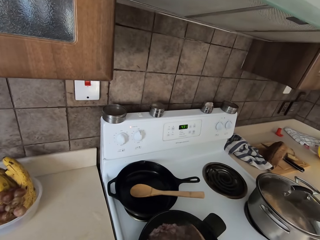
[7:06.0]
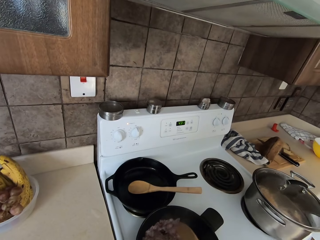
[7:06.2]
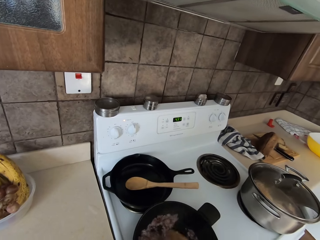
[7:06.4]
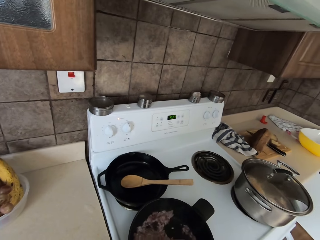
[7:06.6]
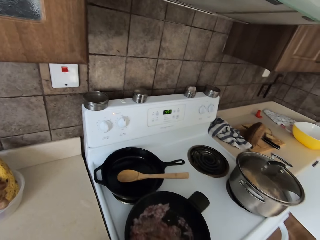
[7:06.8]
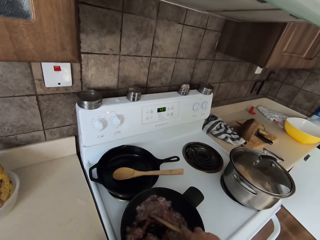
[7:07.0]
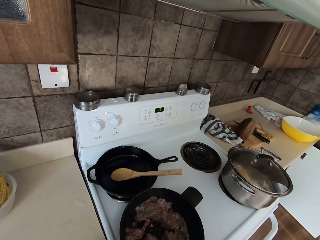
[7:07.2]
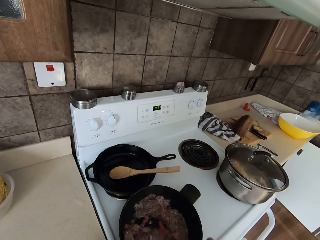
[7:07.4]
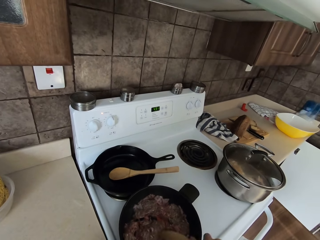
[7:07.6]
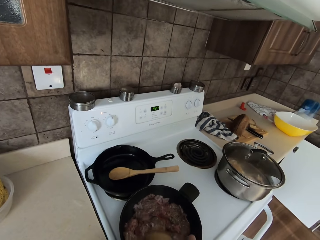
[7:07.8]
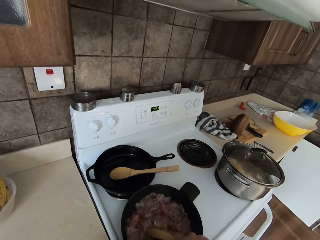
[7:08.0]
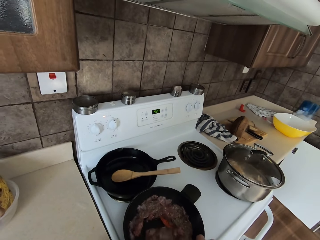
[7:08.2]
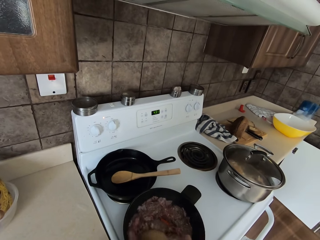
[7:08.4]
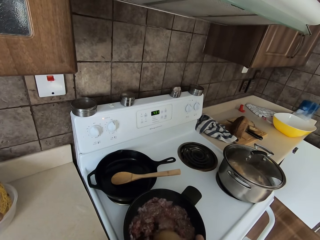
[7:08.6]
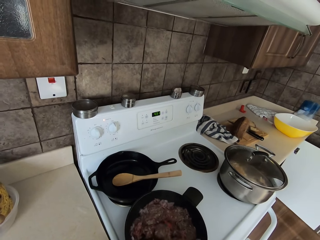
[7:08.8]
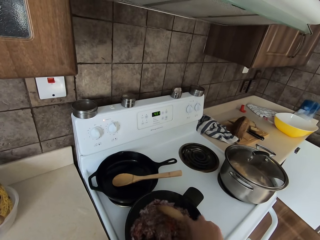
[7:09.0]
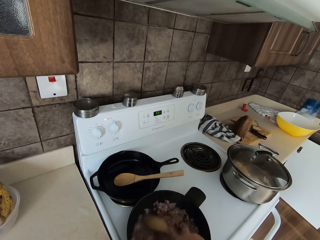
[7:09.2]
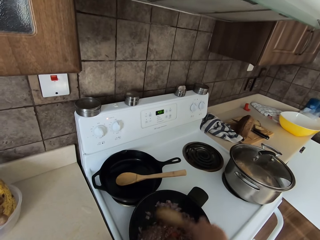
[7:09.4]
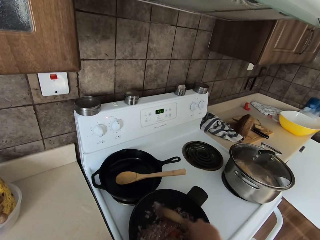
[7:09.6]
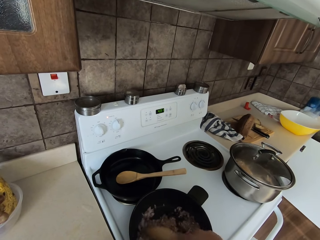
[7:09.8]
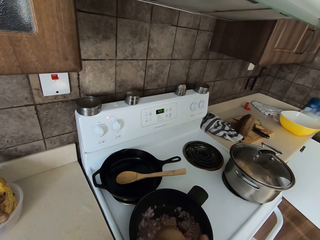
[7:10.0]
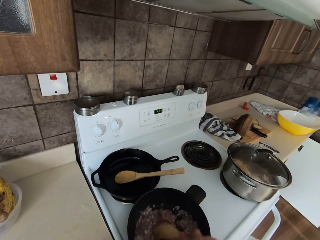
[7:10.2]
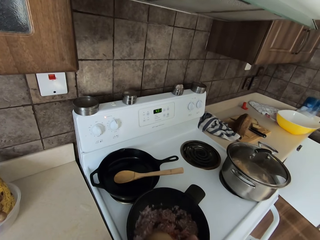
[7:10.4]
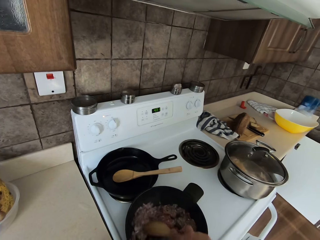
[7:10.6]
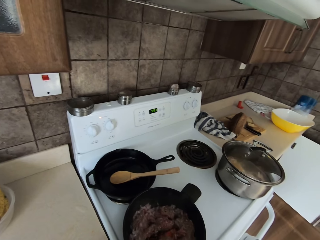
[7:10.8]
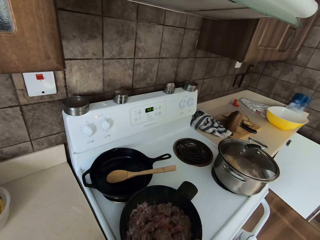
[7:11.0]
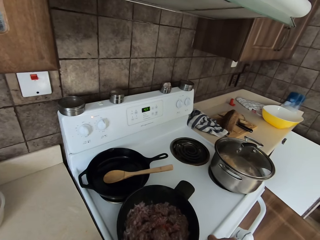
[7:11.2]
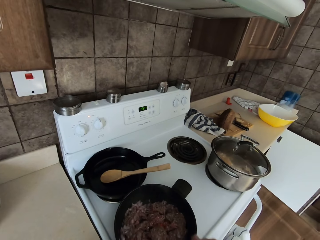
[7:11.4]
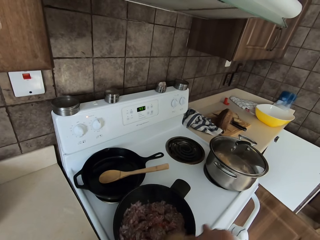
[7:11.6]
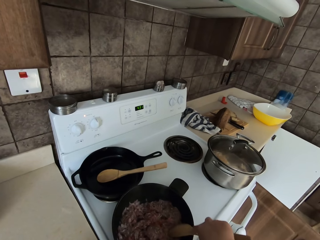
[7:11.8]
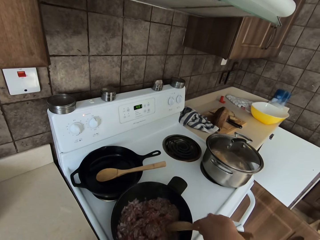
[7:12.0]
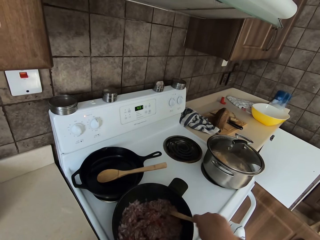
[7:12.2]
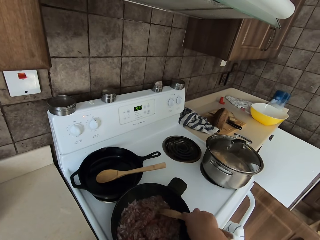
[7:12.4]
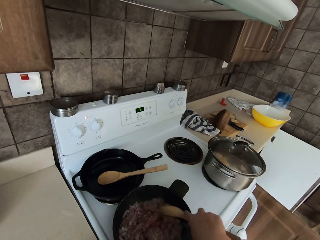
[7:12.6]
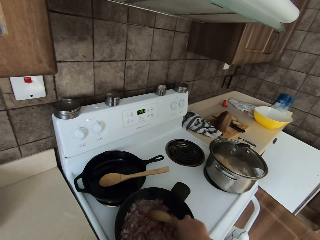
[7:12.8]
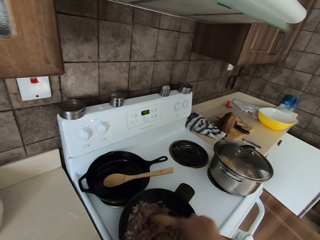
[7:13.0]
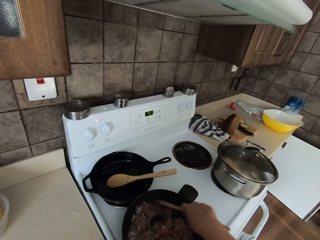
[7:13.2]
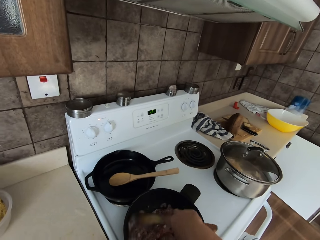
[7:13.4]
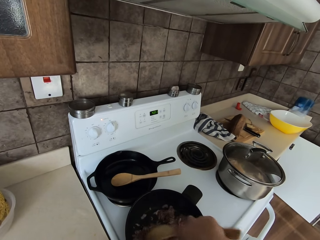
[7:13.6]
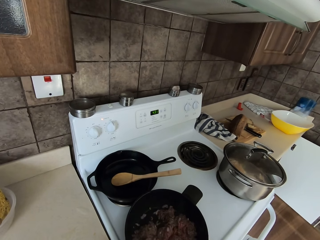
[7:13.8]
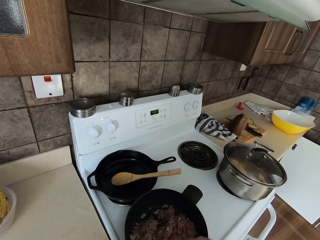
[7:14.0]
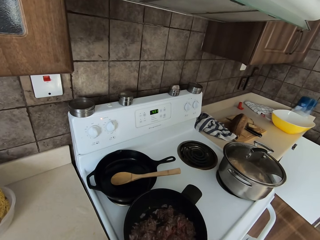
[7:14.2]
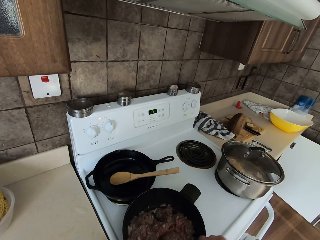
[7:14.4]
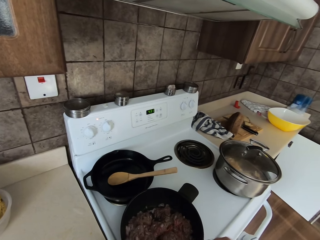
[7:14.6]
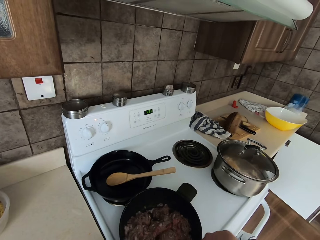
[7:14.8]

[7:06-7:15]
The camera wearer mixes the onion with minced meat from the cooking pan.

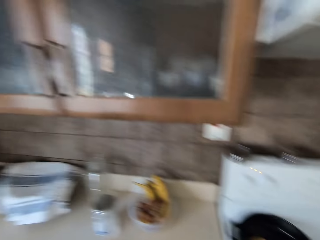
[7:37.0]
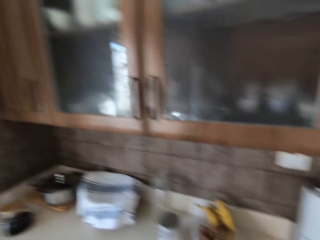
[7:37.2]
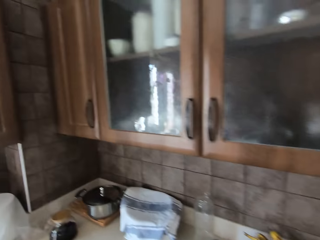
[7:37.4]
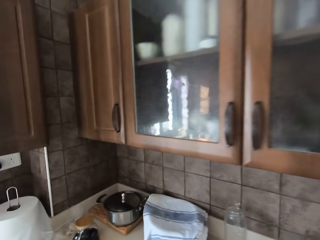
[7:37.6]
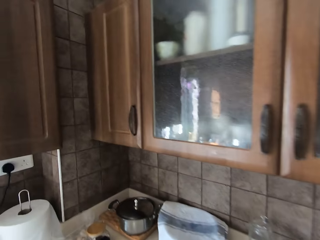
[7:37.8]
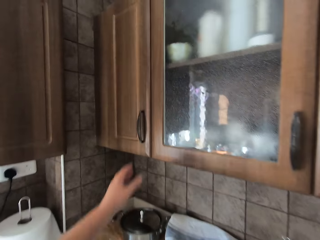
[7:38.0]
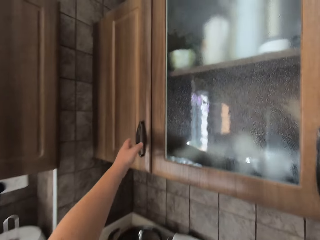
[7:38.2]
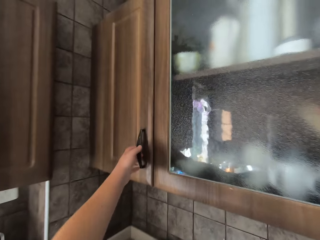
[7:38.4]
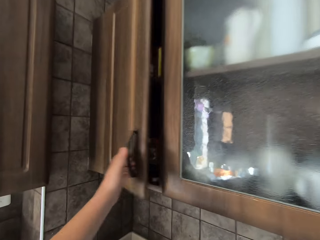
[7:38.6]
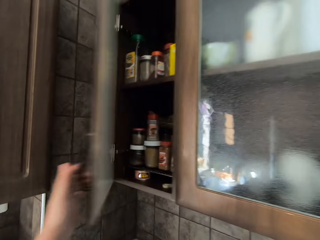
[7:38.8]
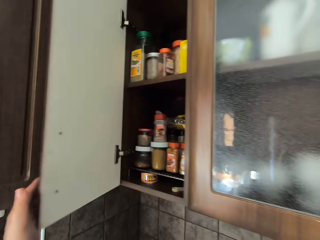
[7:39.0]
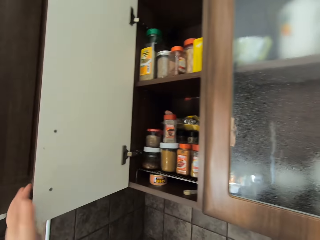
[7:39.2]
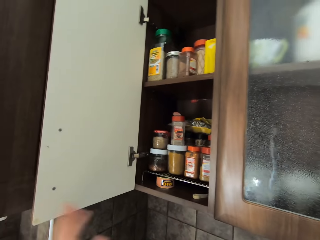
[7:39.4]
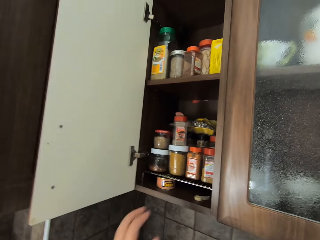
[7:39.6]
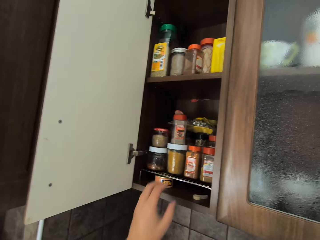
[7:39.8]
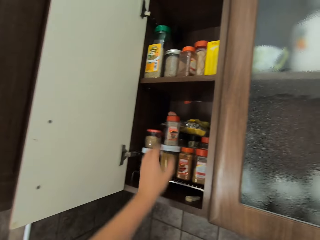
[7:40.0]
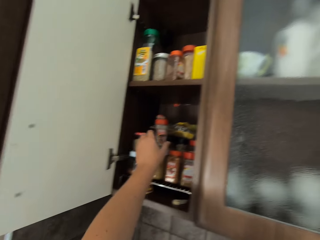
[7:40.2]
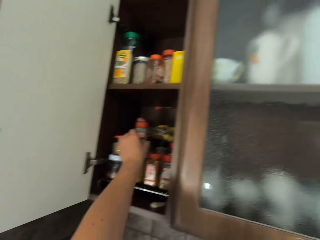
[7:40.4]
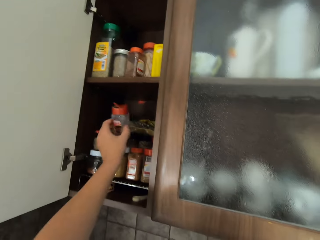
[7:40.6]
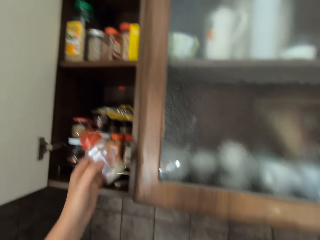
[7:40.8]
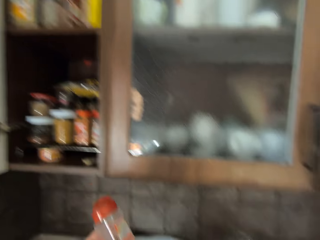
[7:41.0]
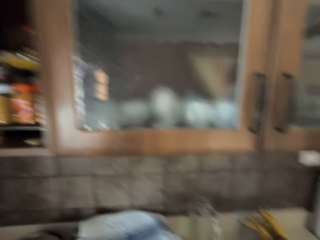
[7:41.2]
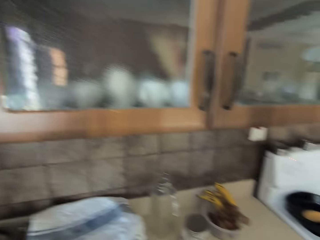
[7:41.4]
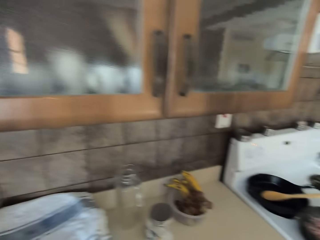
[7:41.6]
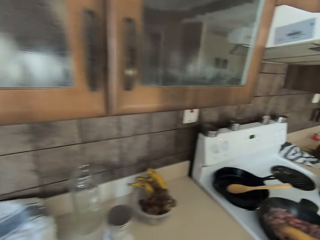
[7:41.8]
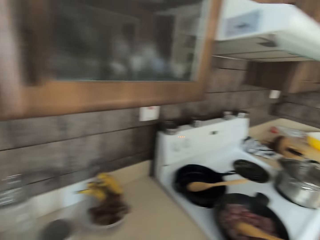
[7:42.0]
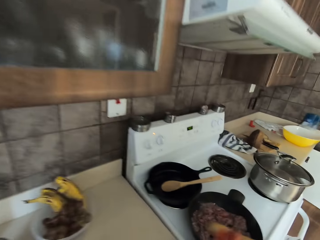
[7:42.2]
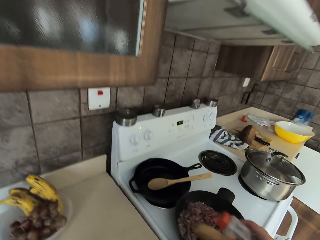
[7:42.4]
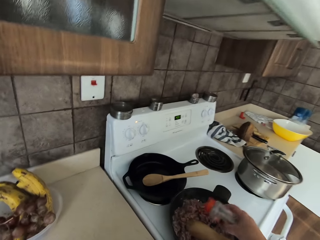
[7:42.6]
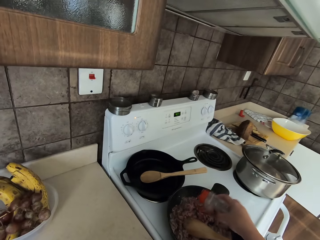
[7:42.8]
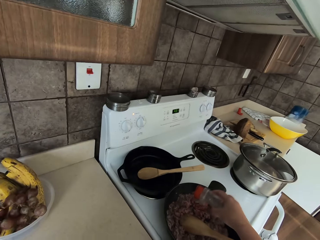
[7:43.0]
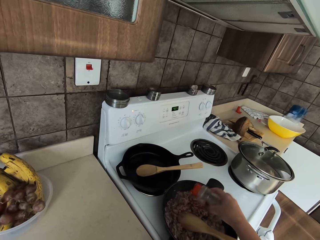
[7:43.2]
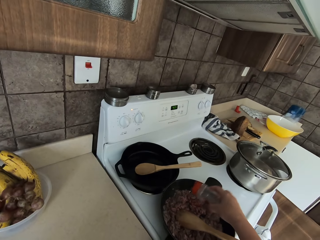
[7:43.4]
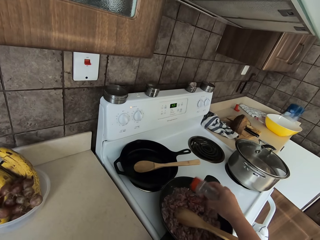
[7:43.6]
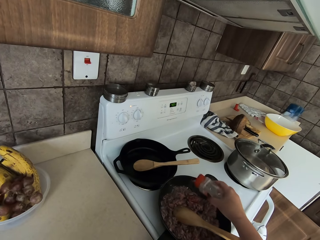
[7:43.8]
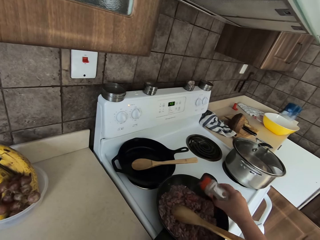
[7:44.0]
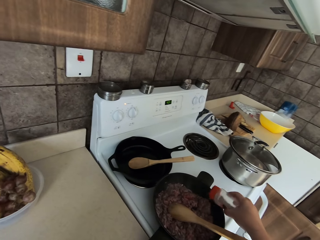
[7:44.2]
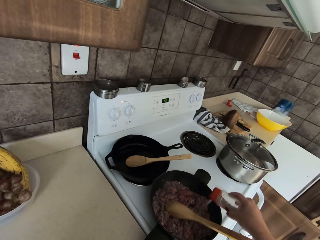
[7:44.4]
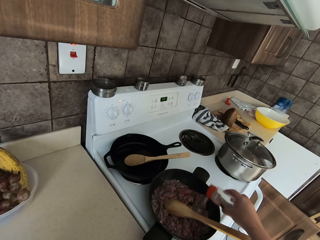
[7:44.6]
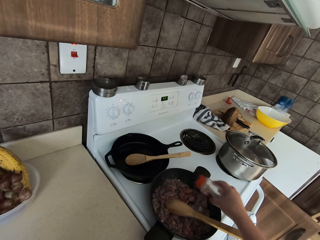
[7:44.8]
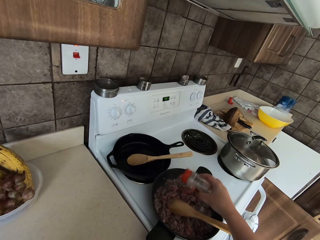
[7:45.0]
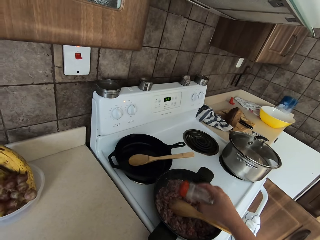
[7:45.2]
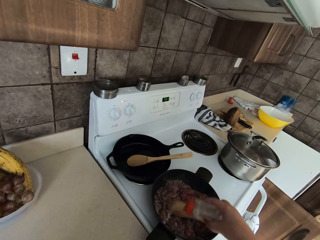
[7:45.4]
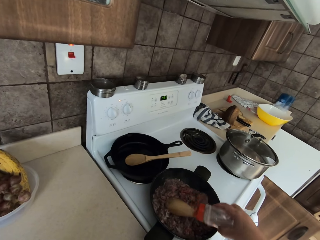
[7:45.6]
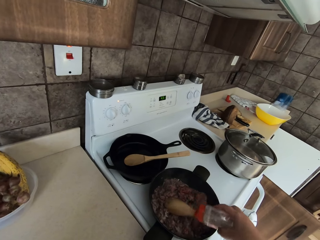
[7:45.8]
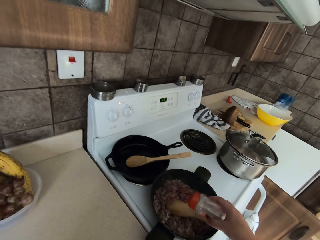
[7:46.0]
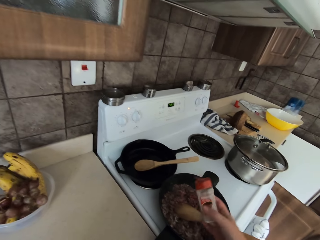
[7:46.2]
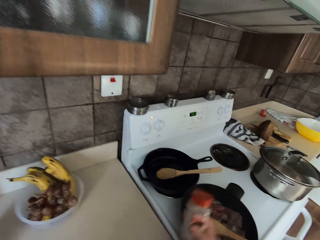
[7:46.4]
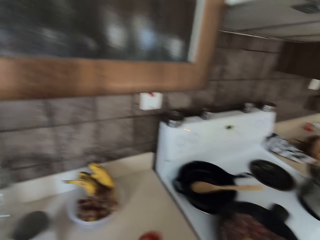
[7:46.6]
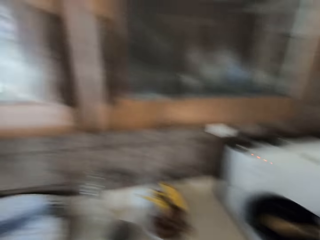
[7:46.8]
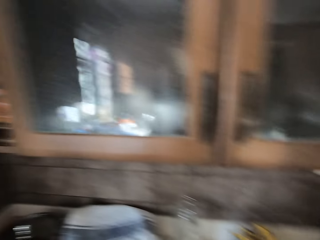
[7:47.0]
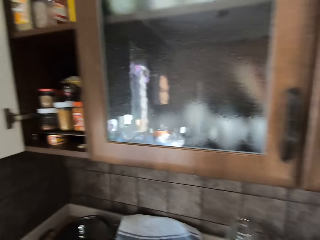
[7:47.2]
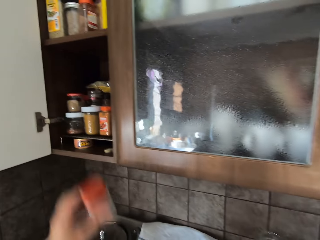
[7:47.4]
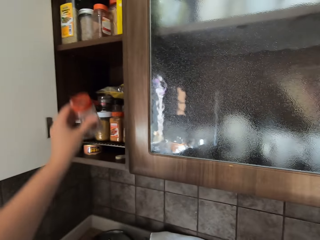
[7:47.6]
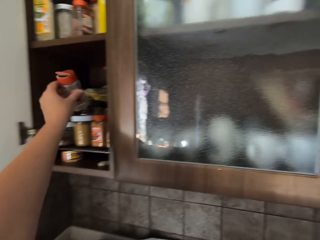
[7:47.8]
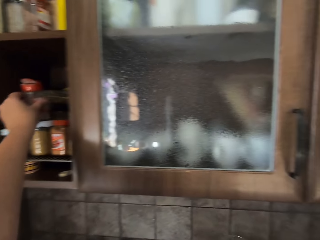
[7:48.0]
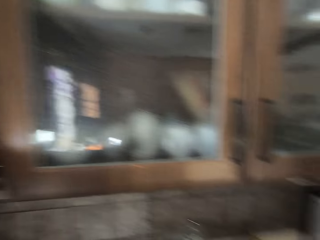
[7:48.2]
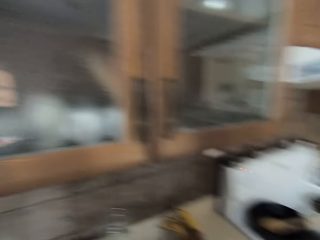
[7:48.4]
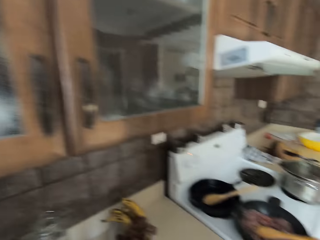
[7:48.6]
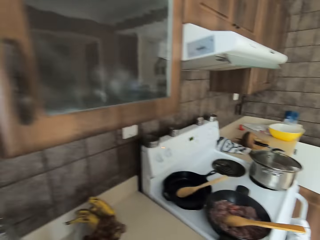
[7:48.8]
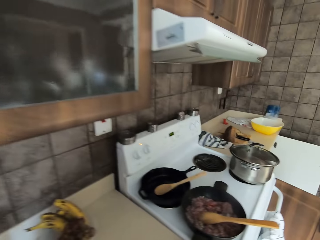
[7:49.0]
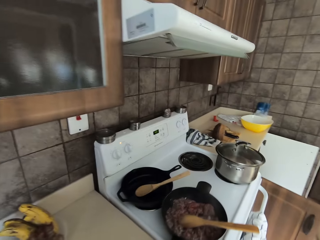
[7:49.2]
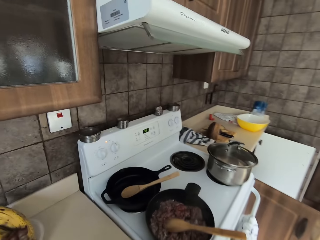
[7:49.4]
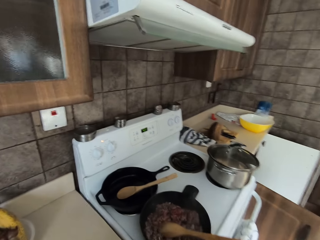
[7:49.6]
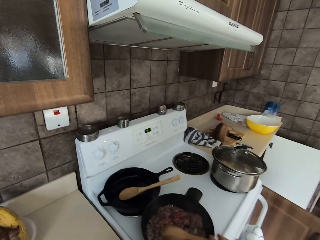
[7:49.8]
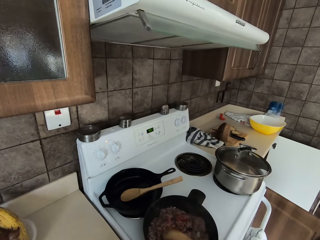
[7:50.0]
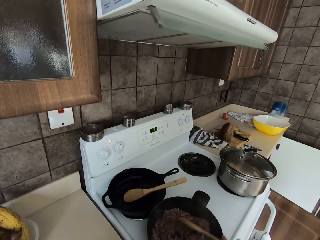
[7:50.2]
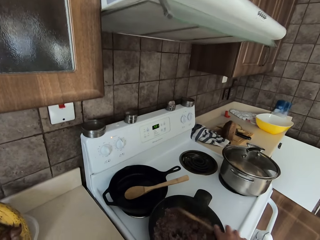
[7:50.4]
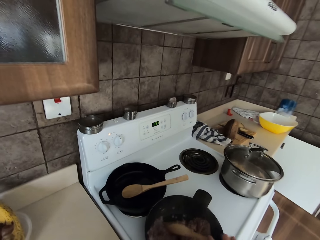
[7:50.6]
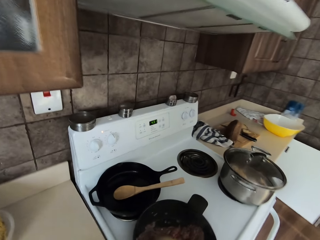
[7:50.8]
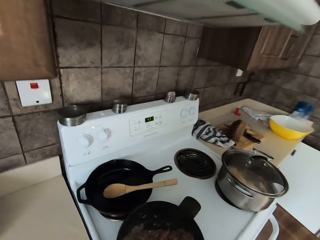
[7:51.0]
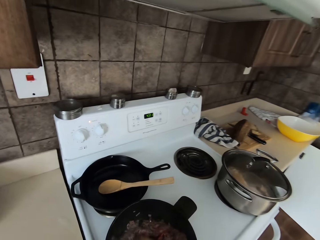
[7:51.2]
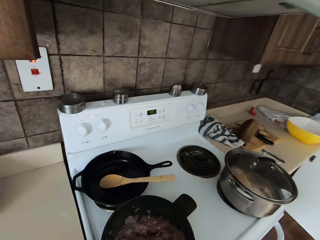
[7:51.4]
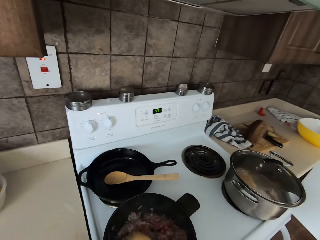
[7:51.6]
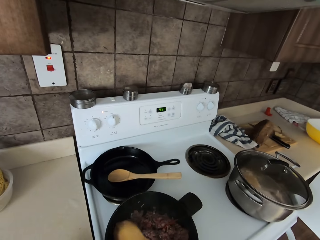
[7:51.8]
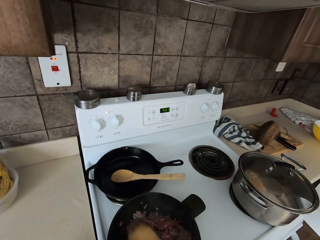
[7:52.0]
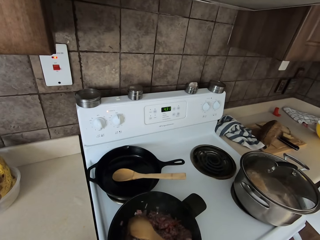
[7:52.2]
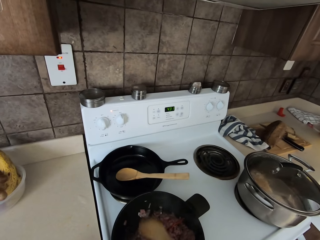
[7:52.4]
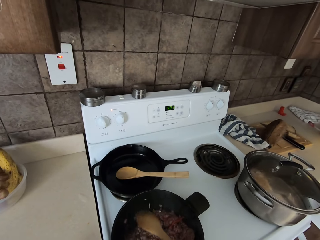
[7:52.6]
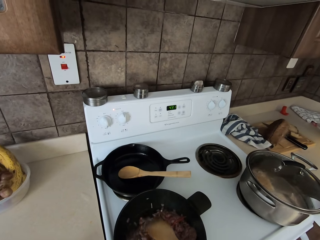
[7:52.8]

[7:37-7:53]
The camera wearer opens the kitchen cabinet. They take salt from the cabinet. They add salt to the food. They return the salt to the cabinet. They mix the food with a cooking stick.
